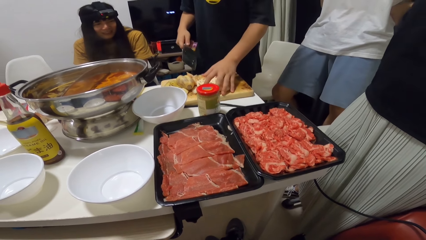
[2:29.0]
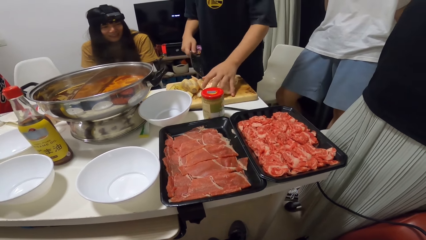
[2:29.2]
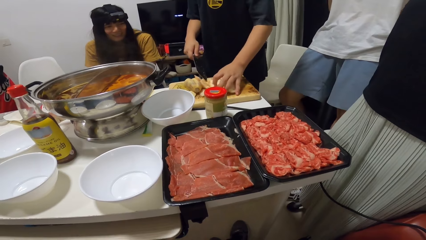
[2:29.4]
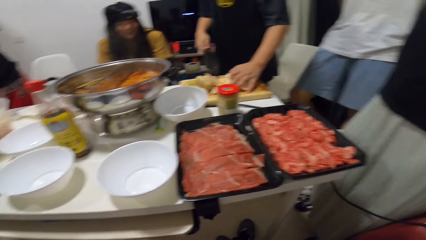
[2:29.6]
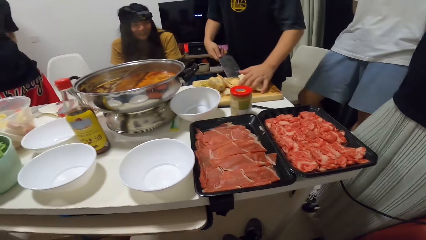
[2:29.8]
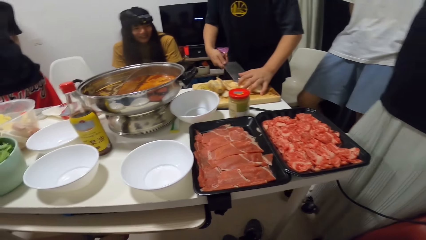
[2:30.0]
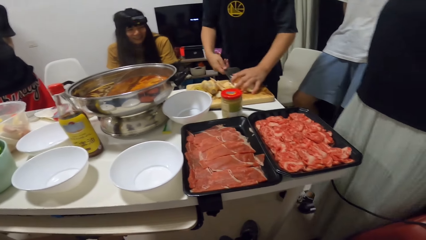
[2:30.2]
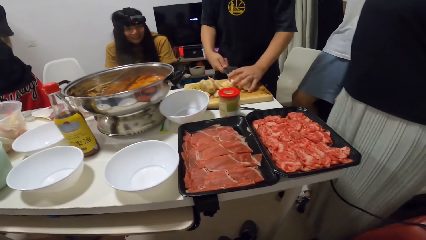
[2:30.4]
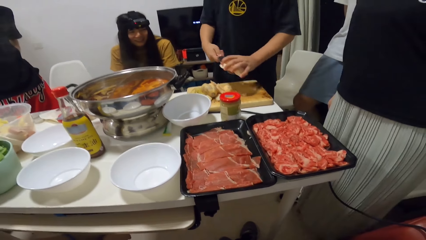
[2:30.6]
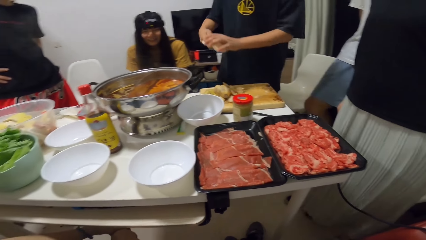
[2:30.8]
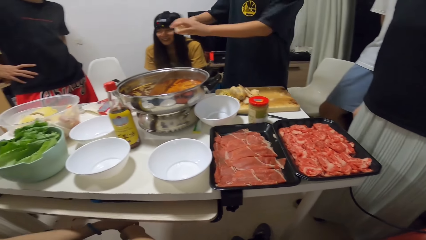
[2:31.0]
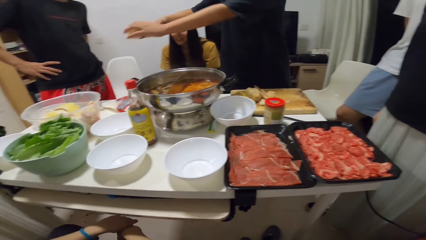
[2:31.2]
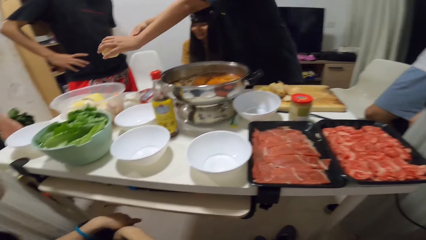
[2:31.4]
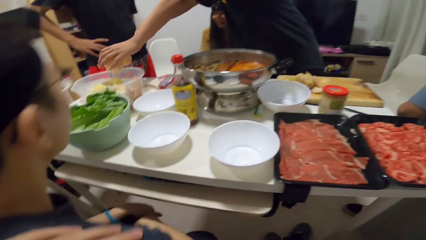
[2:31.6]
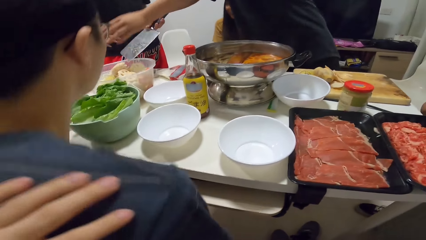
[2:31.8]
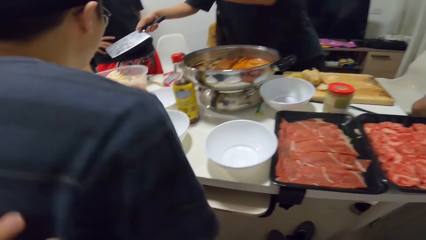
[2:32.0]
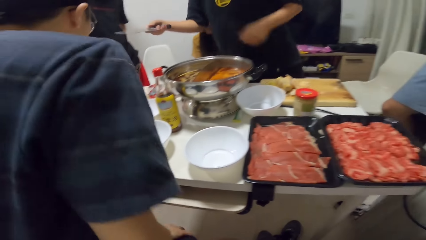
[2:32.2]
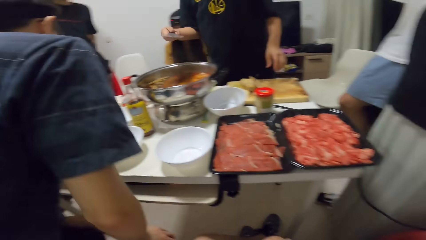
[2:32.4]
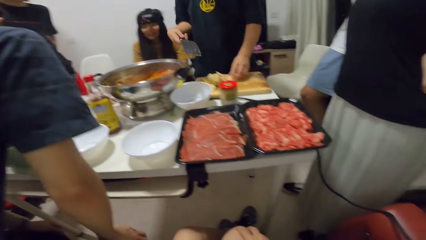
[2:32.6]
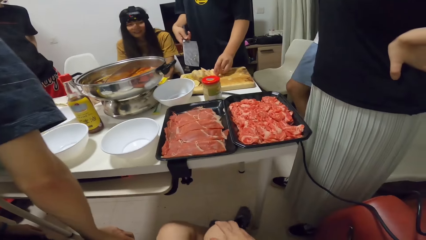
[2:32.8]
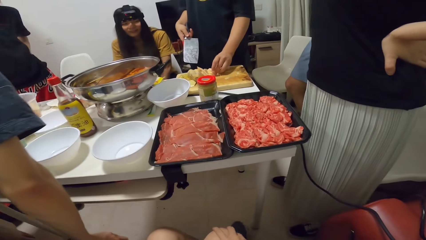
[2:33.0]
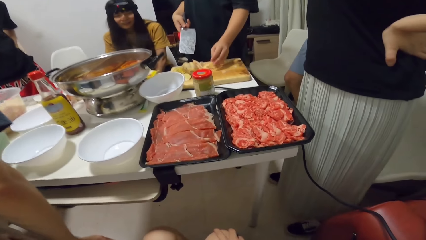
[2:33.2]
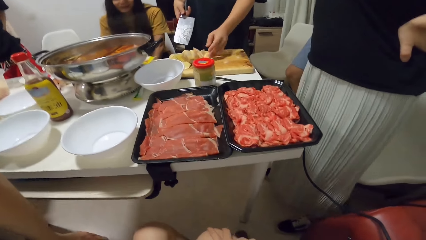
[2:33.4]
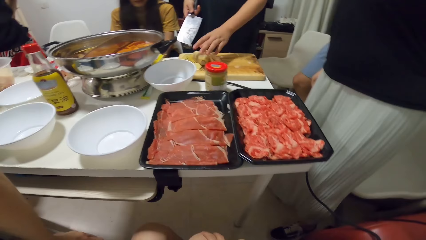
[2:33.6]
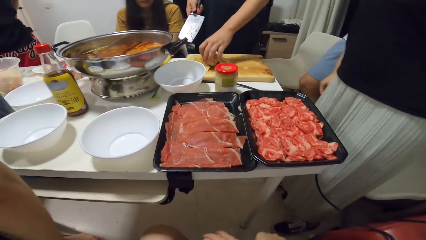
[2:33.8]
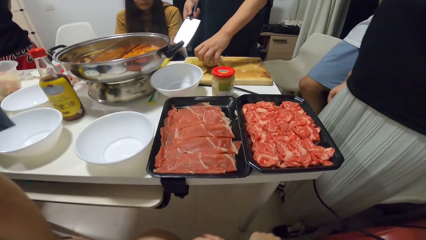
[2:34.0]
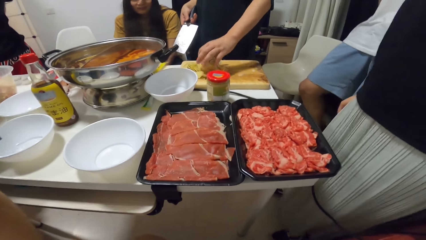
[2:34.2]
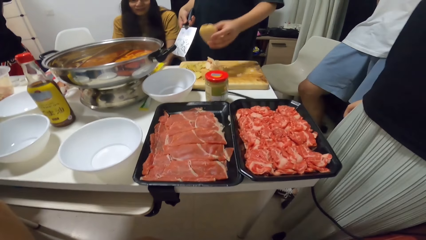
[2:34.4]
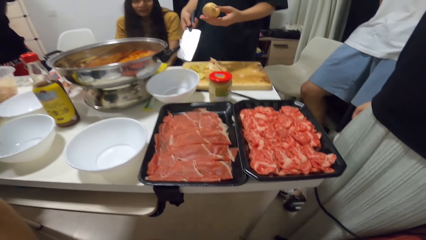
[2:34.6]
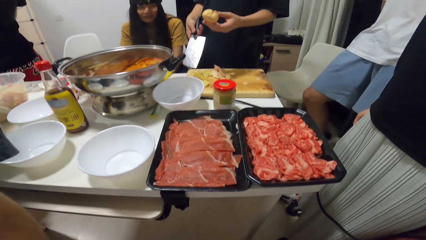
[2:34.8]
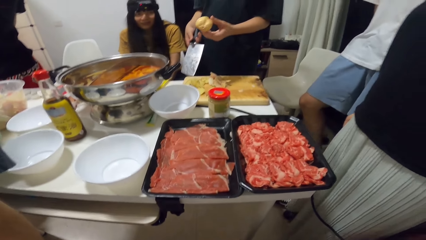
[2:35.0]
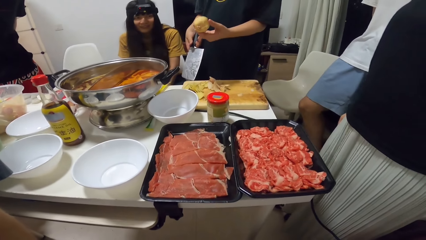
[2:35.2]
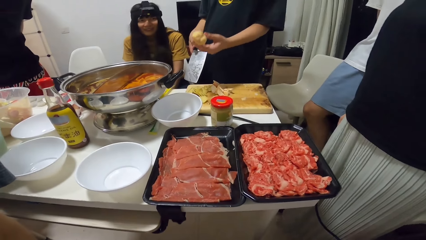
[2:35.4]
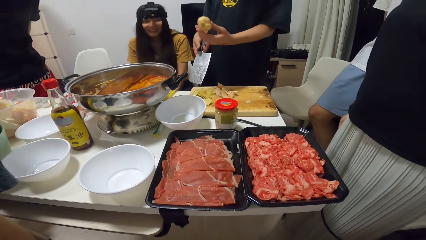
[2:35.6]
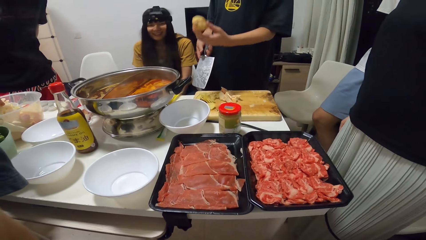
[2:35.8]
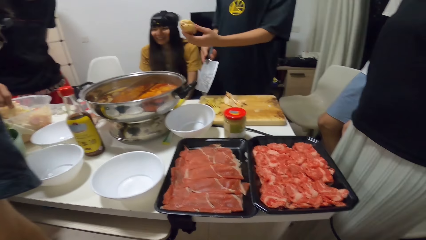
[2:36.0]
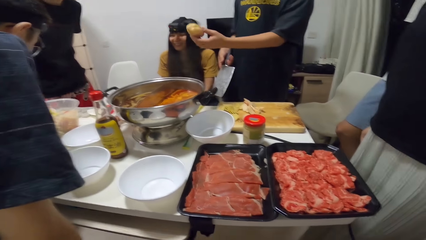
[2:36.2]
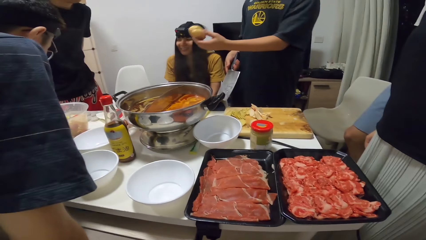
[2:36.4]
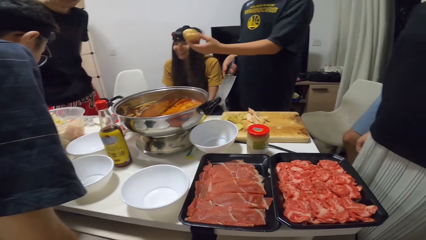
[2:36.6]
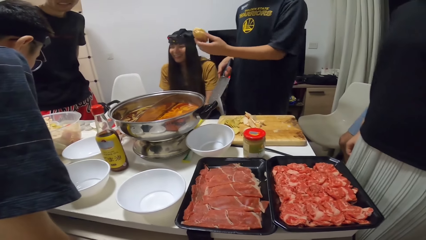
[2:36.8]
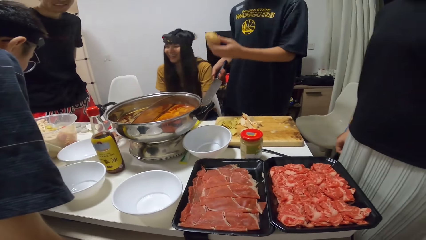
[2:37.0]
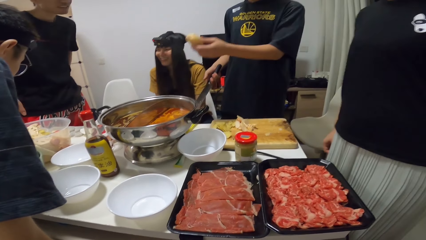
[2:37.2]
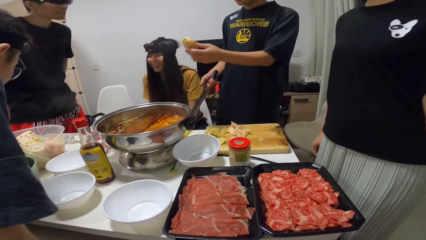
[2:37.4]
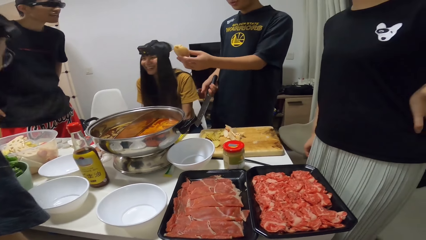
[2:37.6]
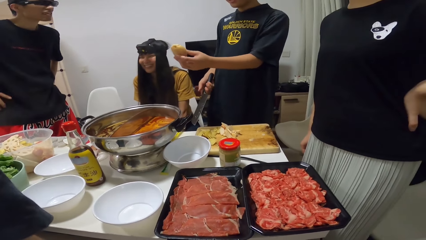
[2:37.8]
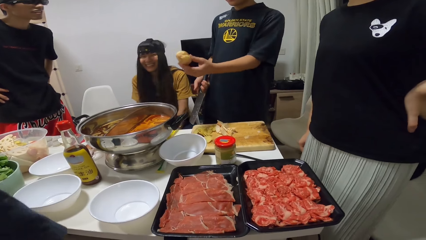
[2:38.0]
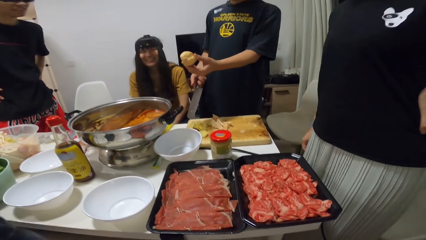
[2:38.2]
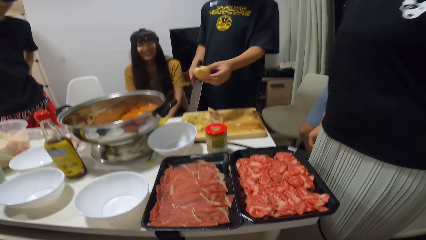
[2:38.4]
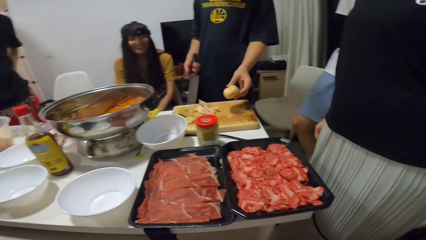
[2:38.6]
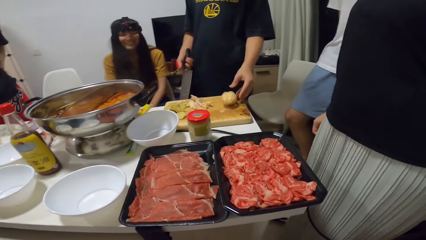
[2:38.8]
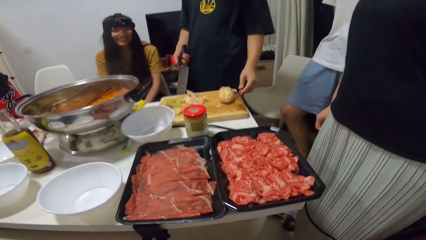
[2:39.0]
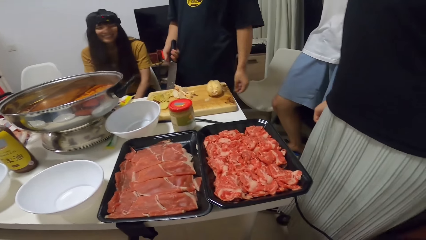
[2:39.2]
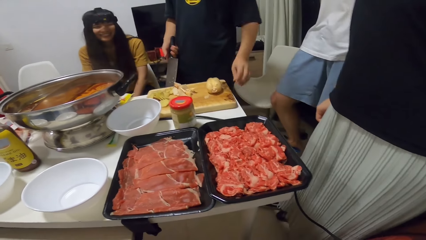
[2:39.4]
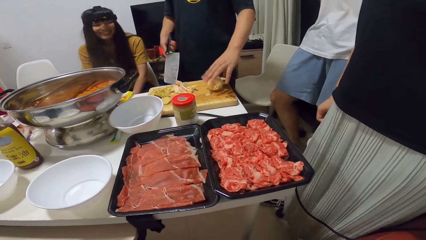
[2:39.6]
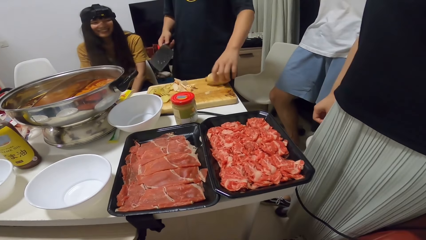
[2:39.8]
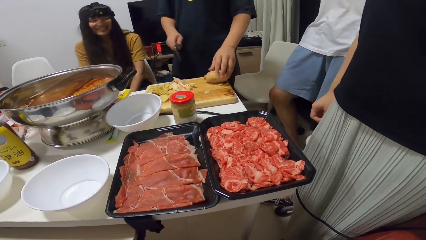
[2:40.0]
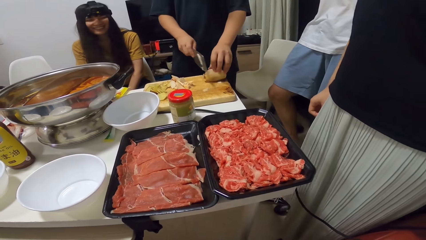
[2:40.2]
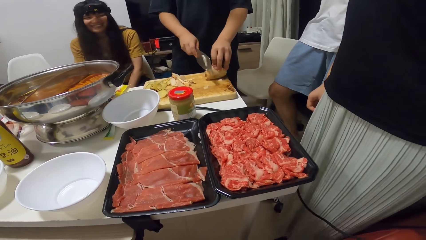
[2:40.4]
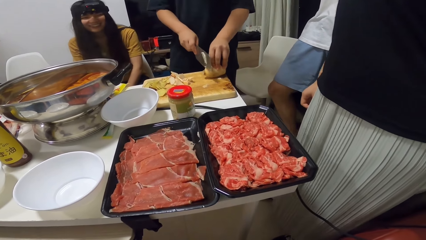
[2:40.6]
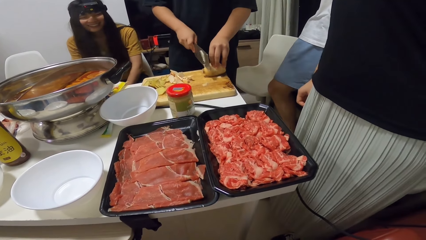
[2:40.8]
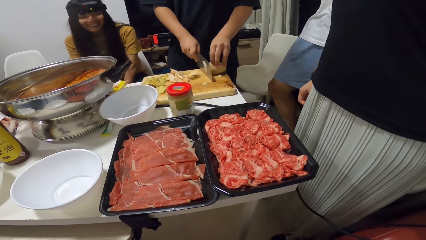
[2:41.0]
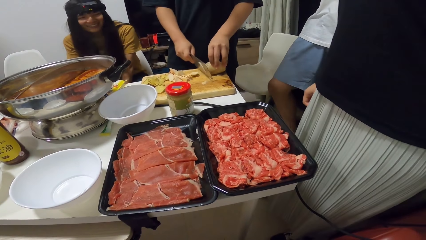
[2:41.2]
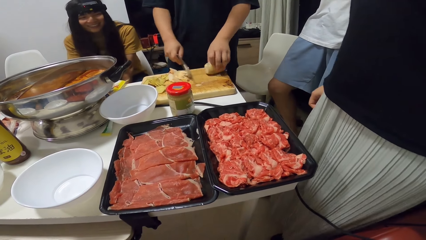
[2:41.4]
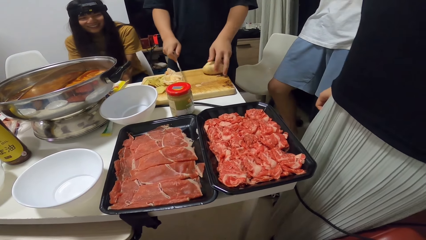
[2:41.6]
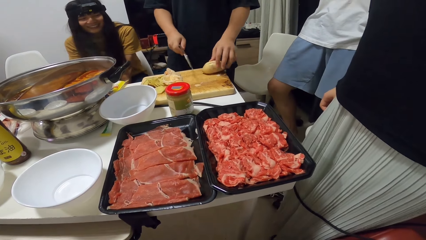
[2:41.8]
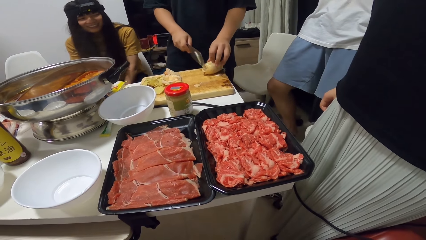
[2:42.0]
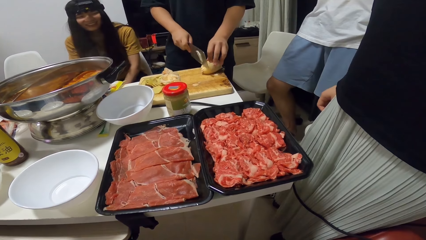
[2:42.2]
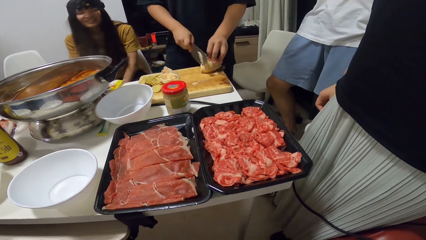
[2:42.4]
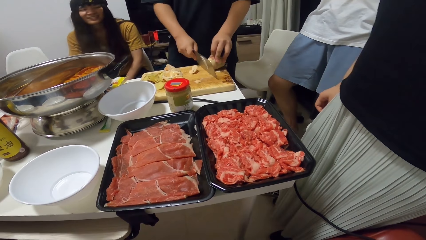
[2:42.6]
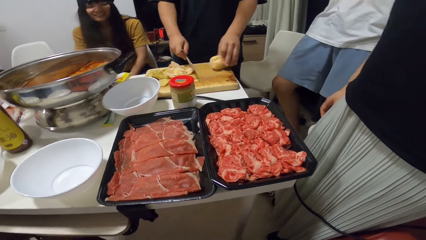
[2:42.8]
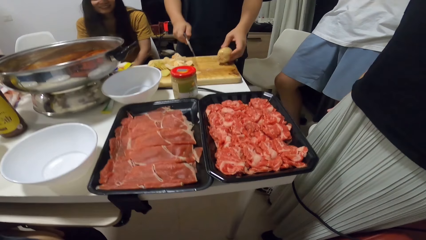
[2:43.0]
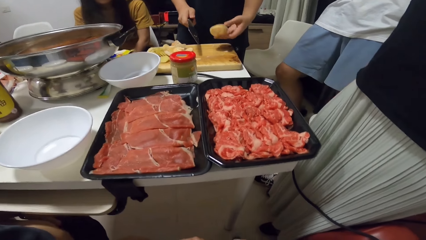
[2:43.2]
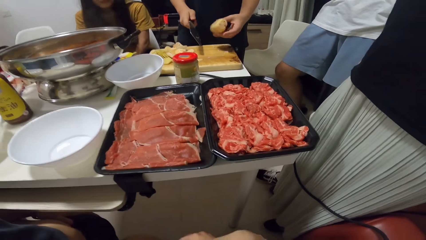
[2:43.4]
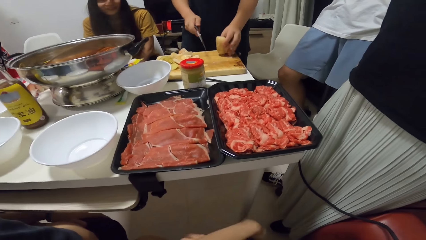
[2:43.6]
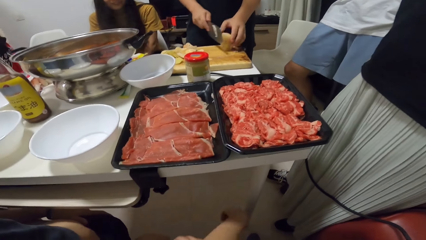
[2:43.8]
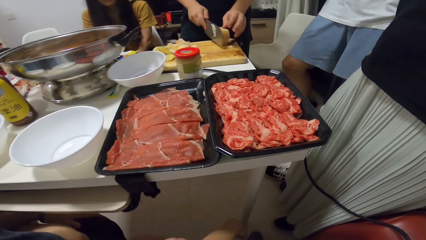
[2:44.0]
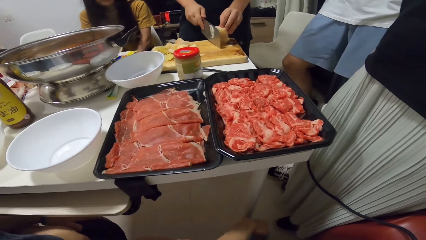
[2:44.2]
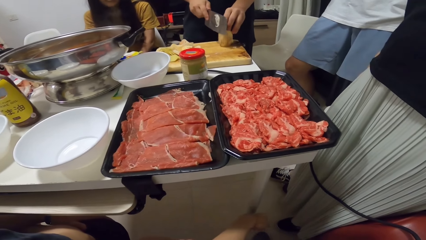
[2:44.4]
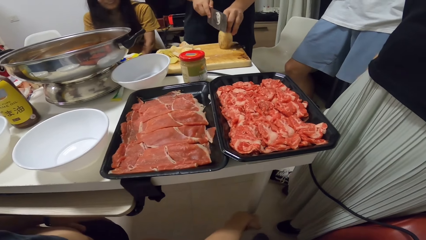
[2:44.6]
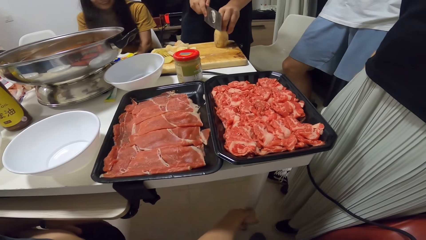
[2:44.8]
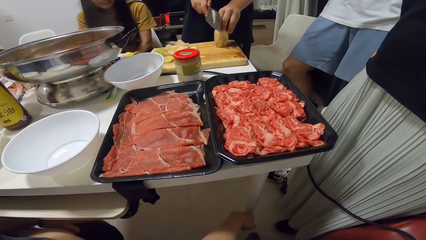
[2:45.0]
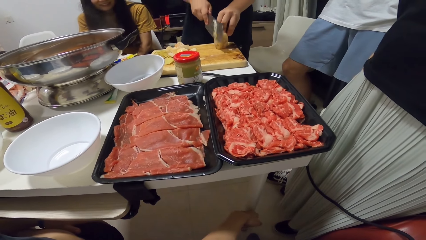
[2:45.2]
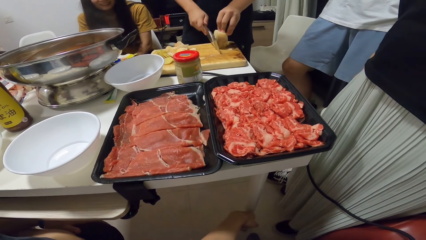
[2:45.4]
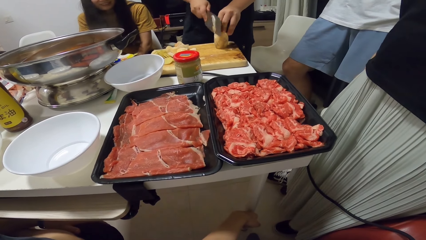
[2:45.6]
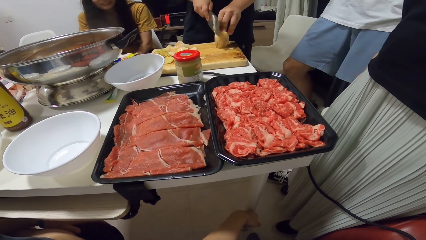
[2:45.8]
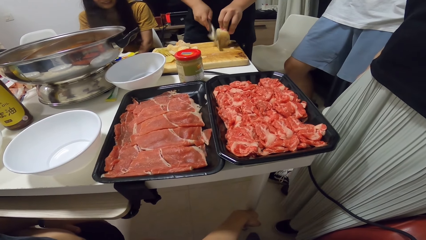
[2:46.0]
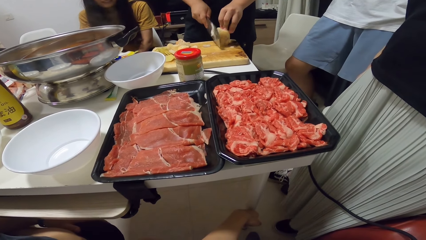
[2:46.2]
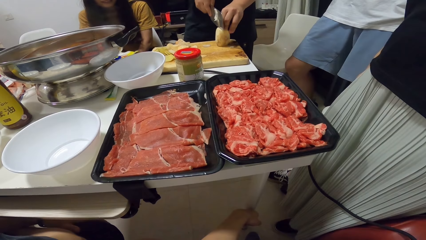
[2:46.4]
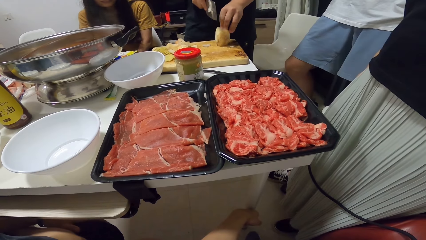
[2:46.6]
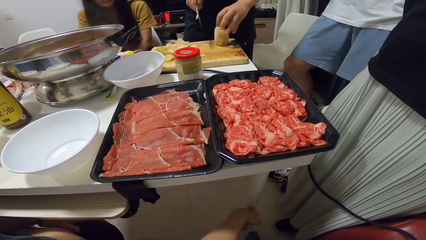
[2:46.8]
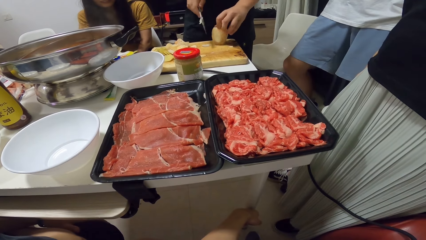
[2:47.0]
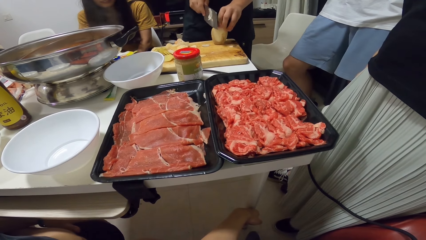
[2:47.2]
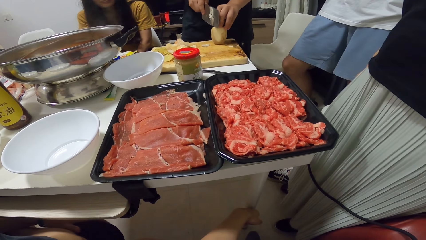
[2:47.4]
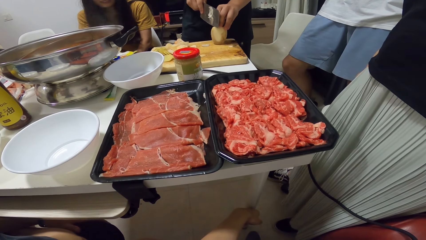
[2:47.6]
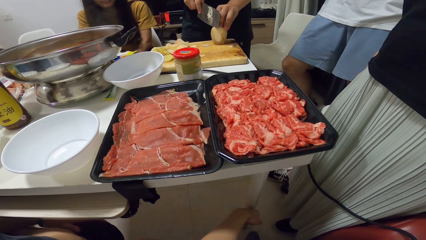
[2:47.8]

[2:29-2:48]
The man carries the potato slices from the chopping board with the cleaver or knife and his left hand. The man puts the potato slices into the bowl on the table. Another person stands up. The man picks the second potato from the chopping board with his left hand, shakes the potato, places the potato onto the chopping board, adjusts the potato, cuts the Irish potato on the chopping board with the knife, and peels the potato with the cleaver. The man adjusts the potato and cuts the Irish potato on the chopping board with the knife. The man adjusts the potato and cuts the Irish potato on the chopping board with the knife.
